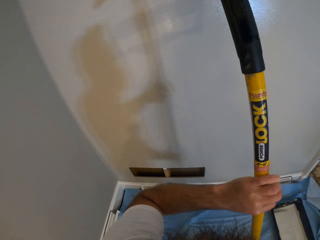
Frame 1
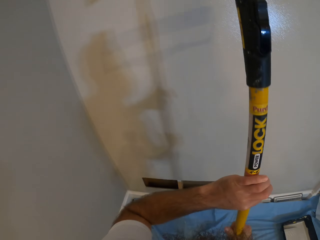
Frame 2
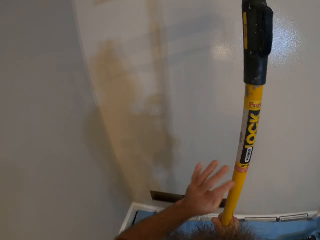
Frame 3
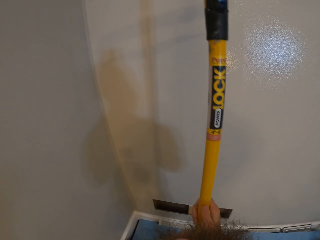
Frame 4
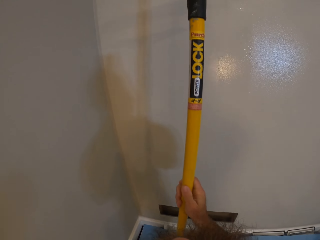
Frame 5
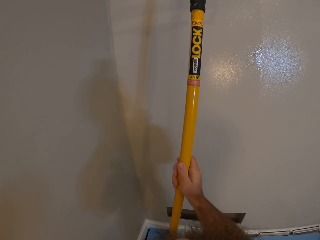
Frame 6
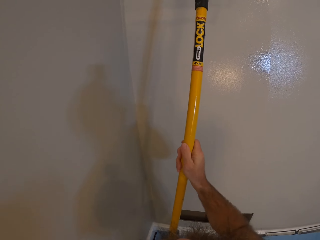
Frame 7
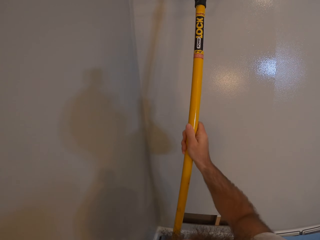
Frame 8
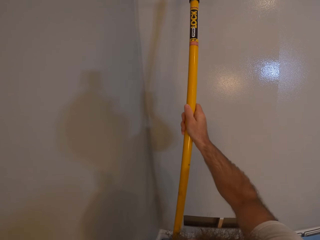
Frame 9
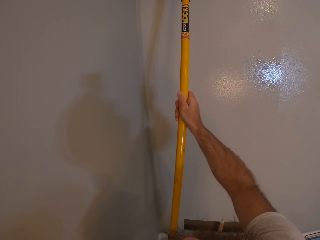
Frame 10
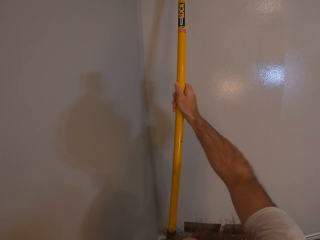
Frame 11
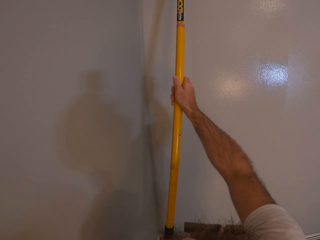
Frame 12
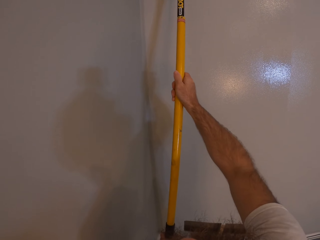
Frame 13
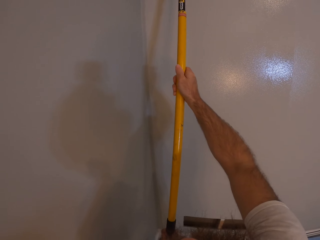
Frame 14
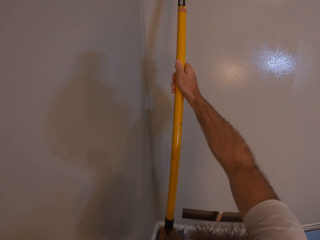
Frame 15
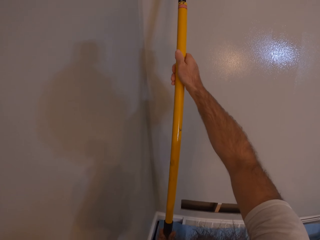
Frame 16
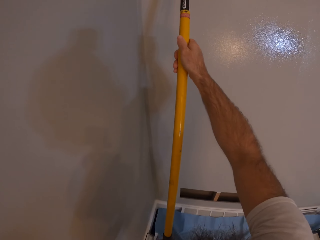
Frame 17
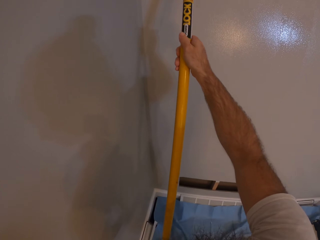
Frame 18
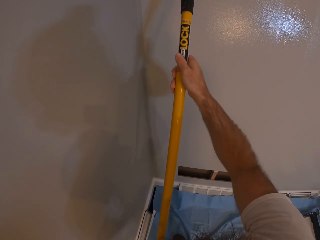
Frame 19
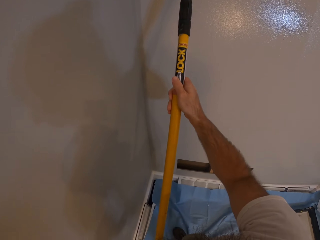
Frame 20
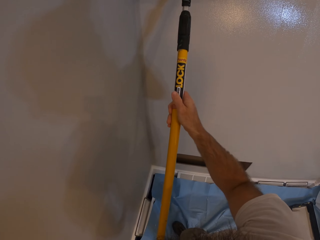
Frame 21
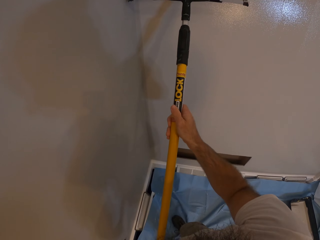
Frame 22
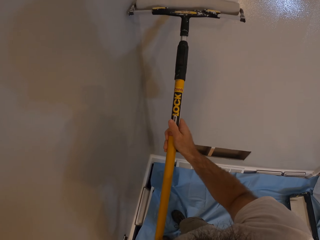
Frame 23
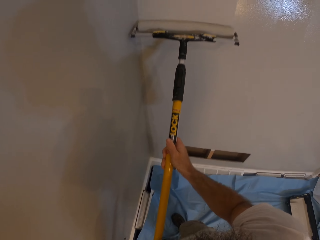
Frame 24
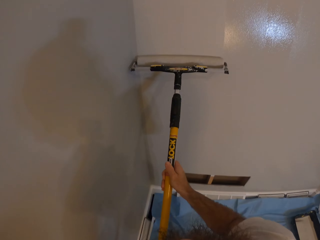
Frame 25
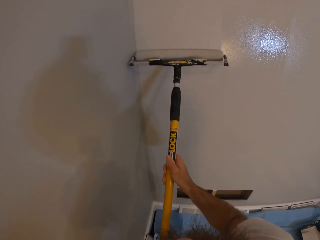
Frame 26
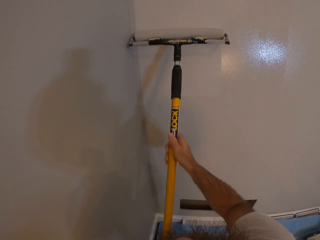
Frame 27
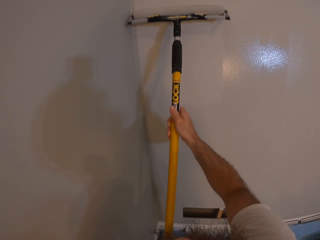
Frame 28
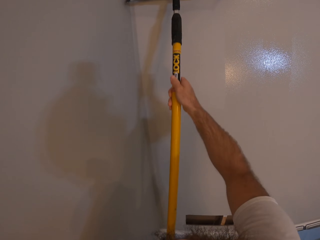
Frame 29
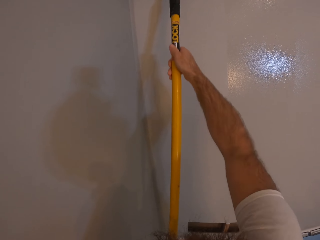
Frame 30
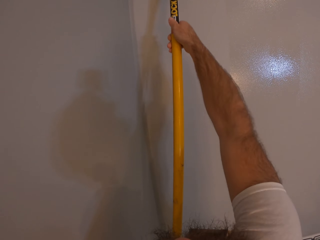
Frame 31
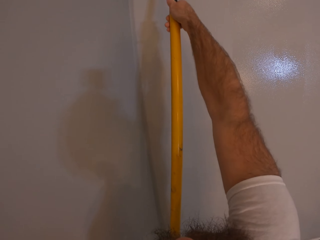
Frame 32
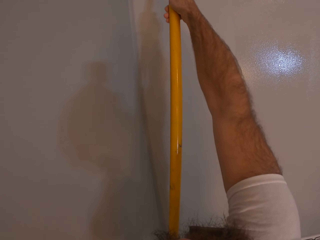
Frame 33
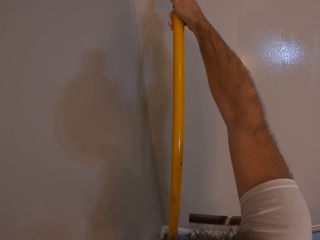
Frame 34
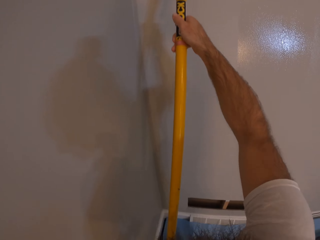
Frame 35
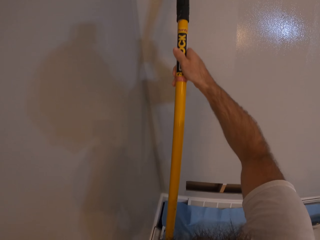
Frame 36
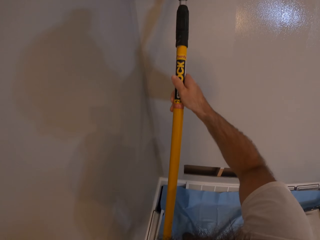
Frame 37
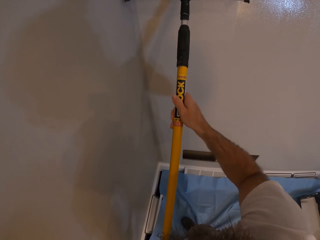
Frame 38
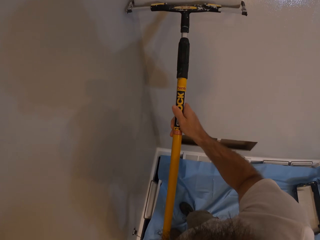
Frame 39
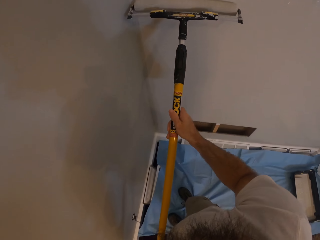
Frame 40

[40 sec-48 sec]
The camera wearer paints a wall with the paint roller in both hands.

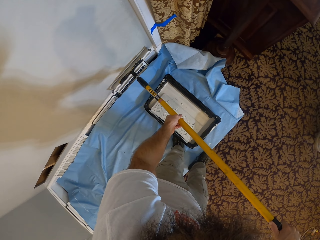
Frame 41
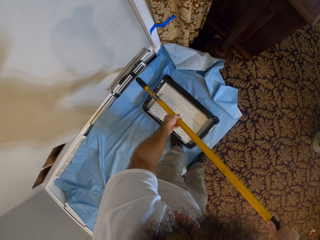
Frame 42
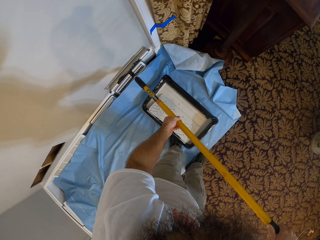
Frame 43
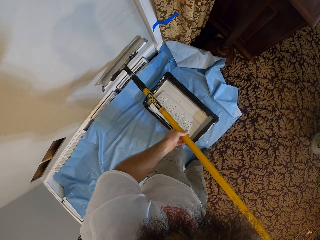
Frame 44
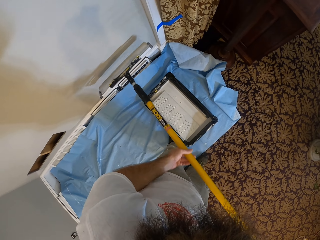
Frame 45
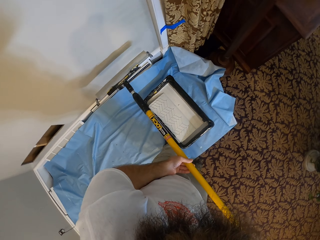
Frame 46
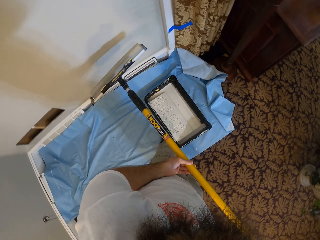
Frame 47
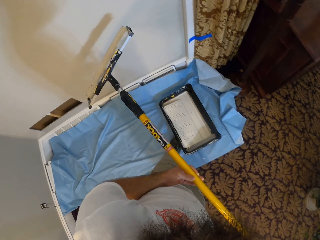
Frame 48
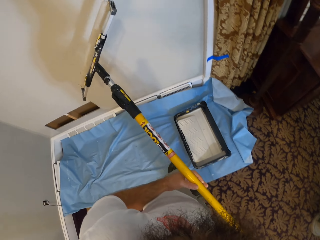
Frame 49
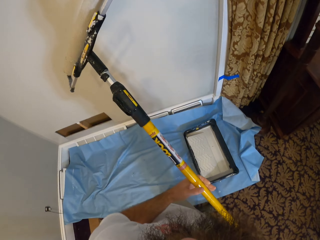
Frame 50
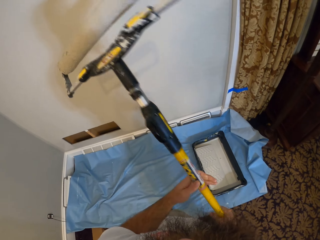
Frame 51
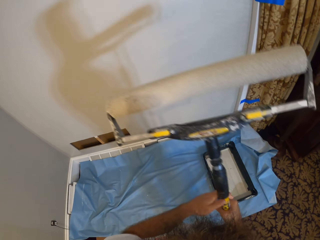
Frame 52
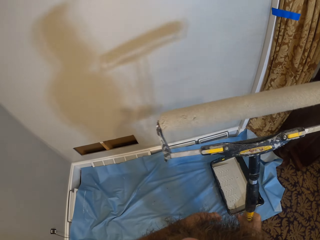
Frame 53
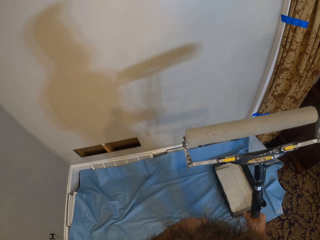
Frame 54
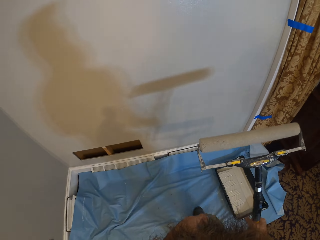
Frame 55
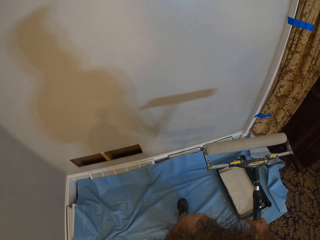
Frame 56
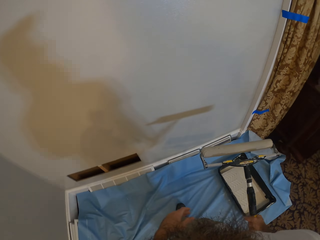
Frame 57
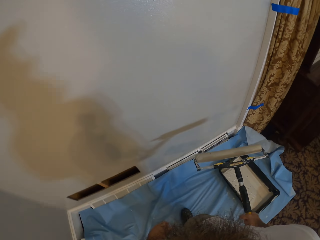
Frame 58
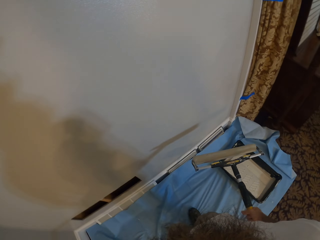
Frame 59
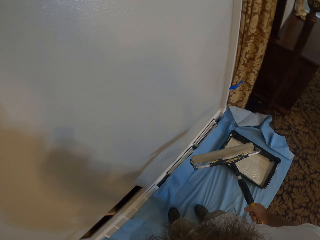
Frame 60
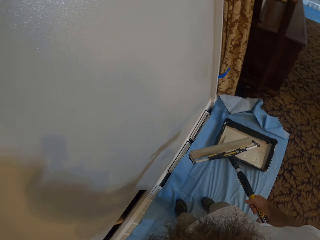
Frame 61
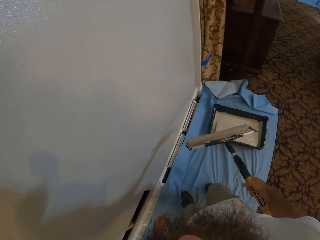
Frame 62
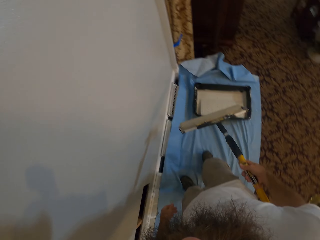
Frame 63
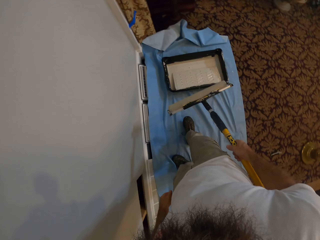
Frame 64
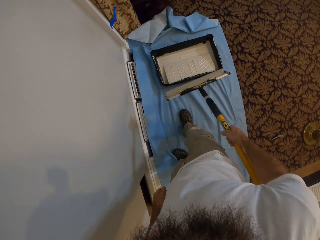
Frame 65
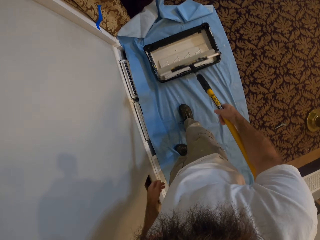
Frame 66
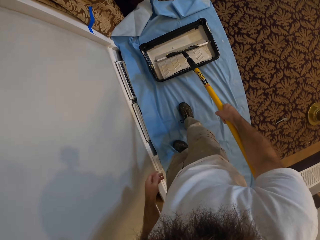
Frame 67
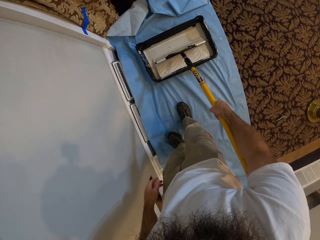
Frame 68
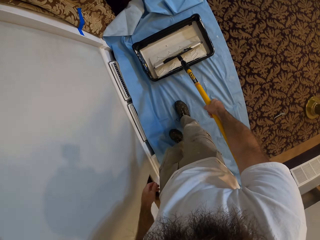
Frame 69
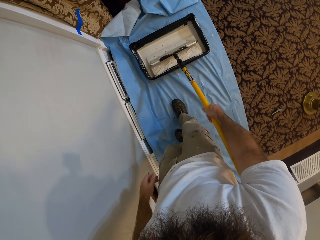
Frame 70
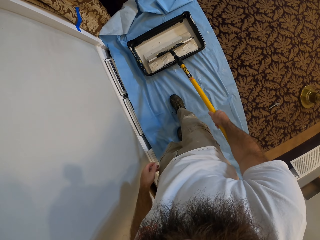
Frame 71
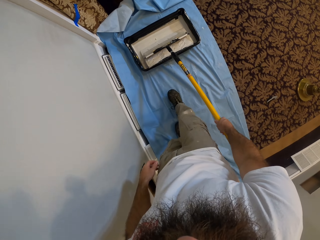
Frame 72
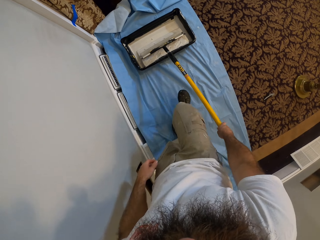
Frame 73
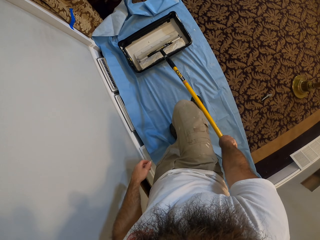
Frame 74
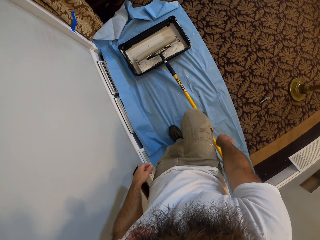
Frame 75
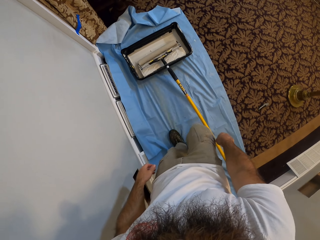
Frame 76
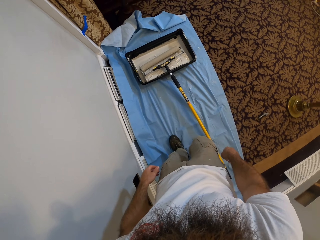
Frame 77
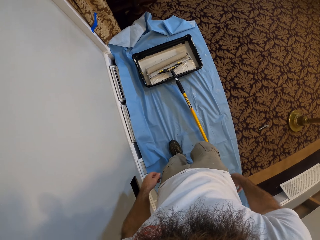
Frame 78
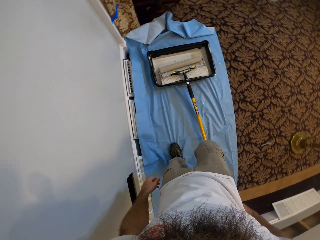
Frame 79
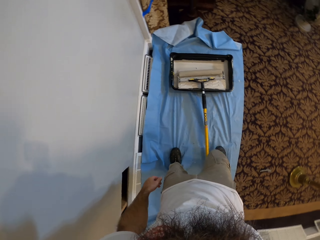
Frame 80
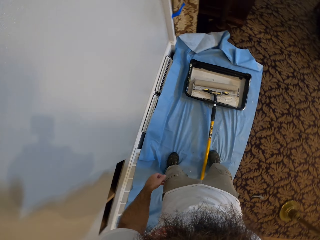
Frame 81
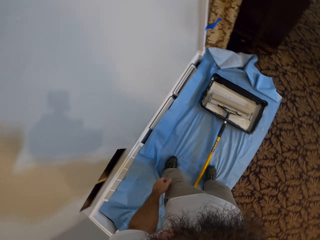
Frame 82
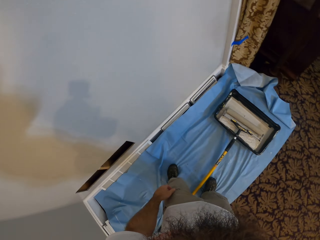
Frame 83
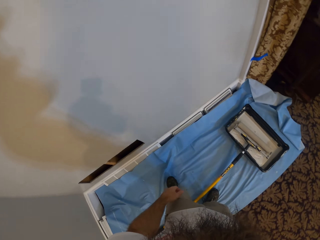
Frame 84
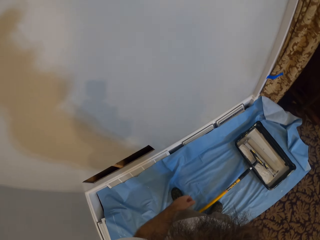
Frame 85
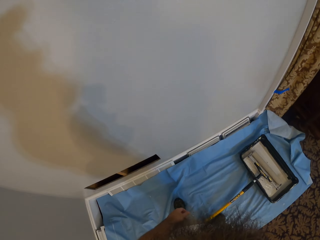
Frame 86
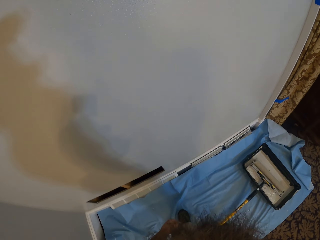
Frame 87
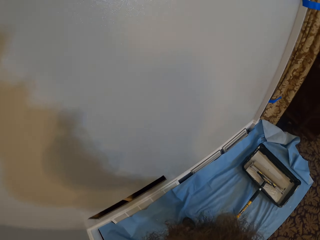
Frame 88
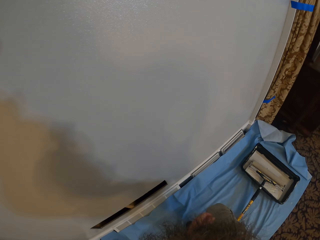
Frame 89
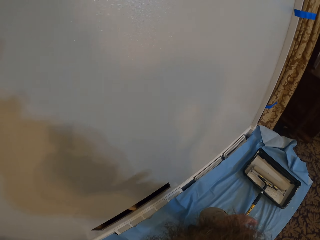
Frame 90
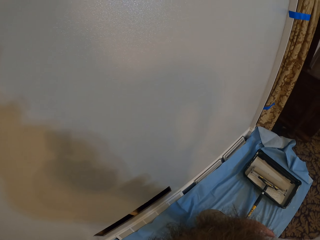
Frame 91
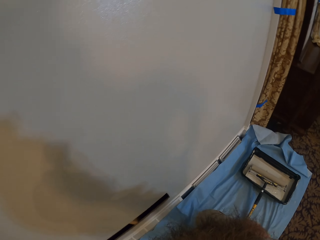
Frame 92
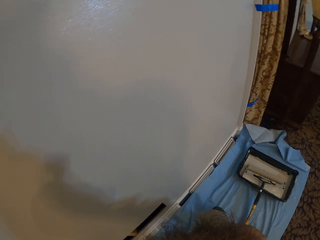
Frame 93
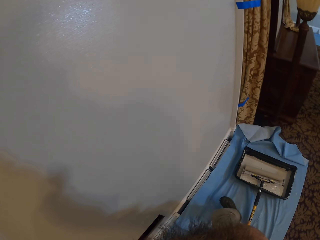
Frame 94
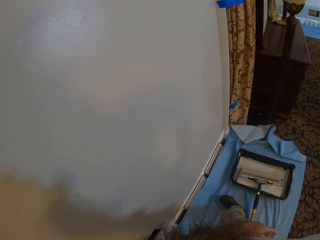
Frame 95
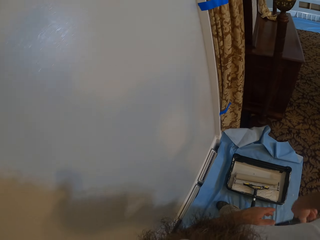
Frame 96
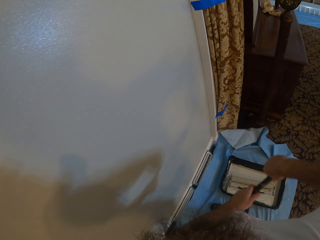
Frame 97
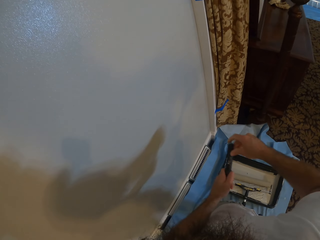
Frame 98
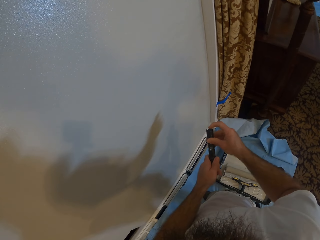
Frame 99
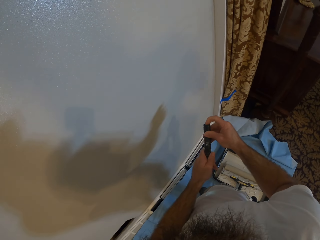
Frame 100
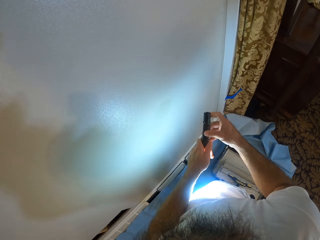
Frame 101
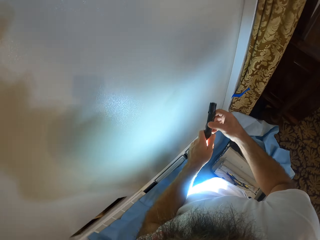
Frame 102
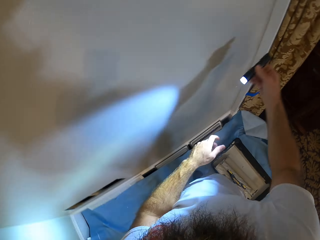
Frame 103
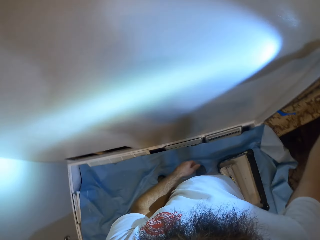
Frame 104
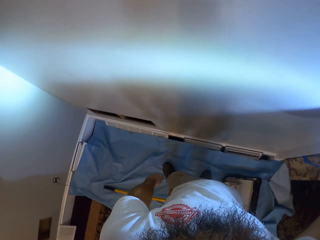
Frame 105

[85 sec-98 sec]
The camera wearer holds the roller with both hands. He walks towards the wall. He drops the paint roller in the paint bowl on the floor with his right hand. He presses the roller with his right leg. He stares at the wall. He pulls a torch from his pocket with his right hand. He holds the torch with both hands. He switches on the torch with his right hand.
